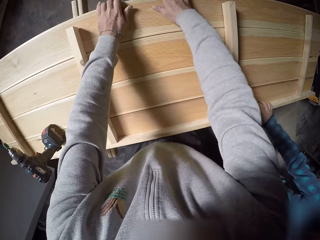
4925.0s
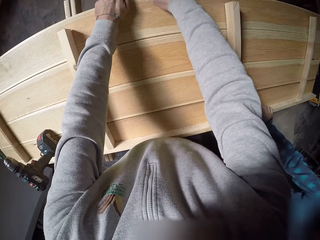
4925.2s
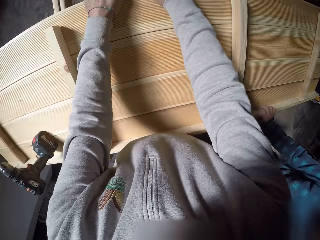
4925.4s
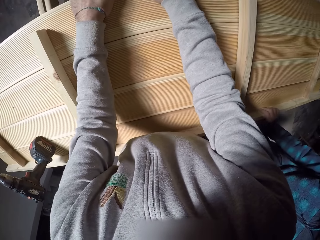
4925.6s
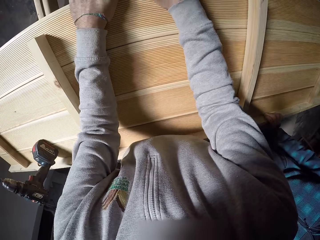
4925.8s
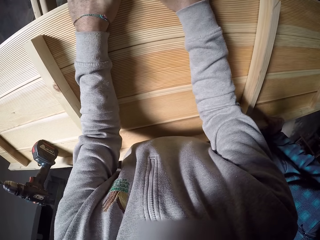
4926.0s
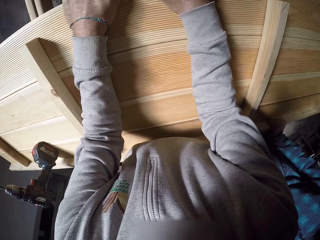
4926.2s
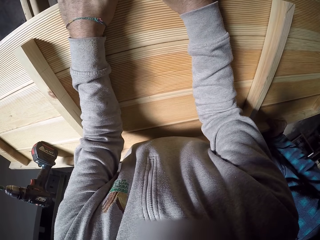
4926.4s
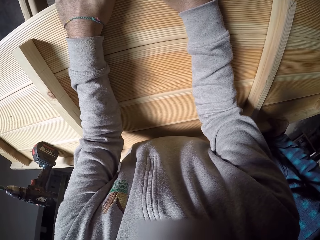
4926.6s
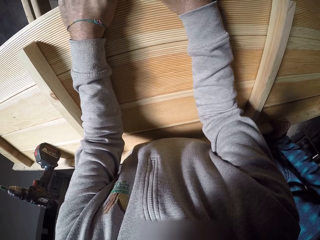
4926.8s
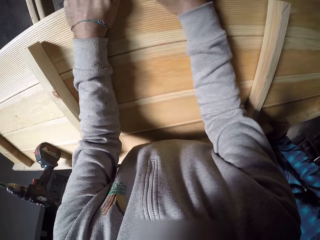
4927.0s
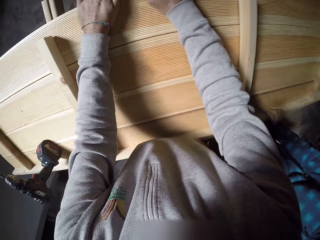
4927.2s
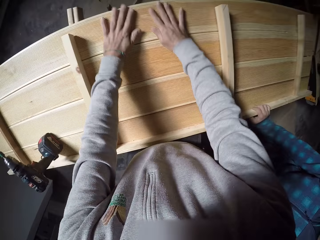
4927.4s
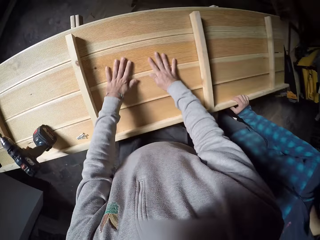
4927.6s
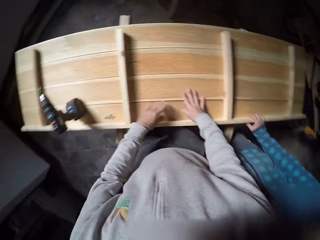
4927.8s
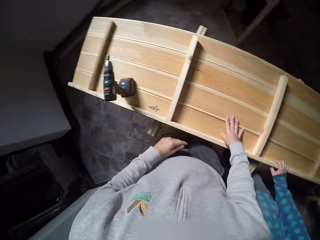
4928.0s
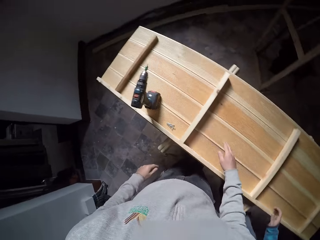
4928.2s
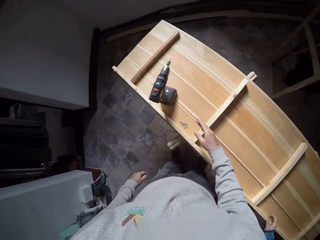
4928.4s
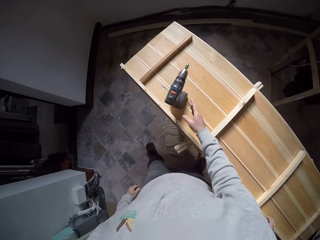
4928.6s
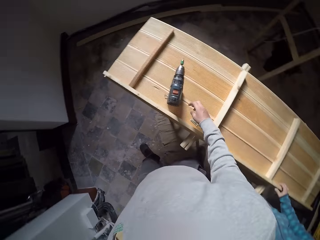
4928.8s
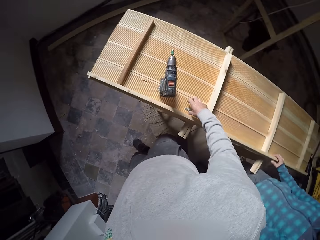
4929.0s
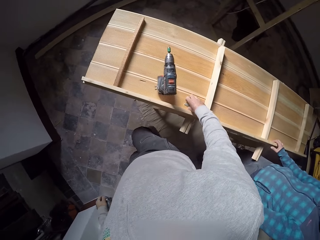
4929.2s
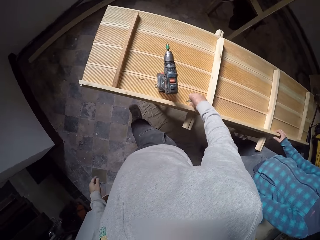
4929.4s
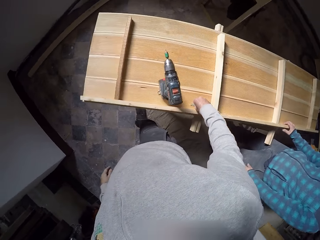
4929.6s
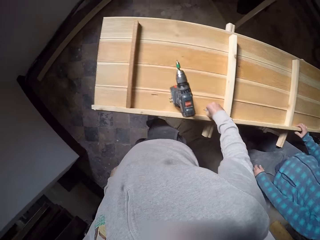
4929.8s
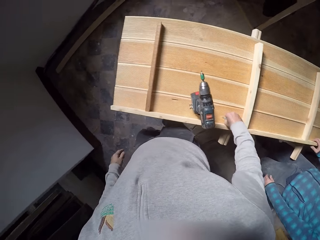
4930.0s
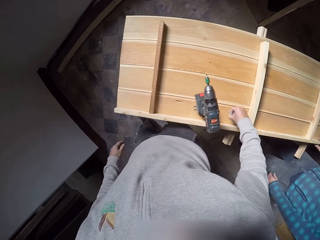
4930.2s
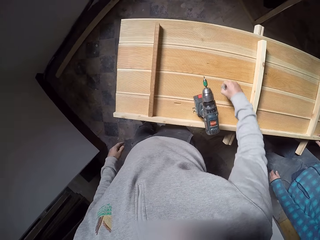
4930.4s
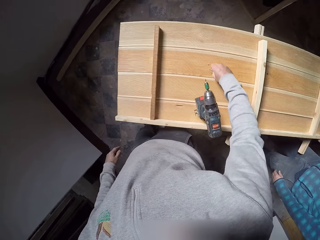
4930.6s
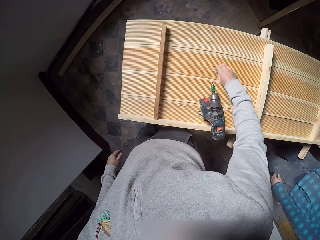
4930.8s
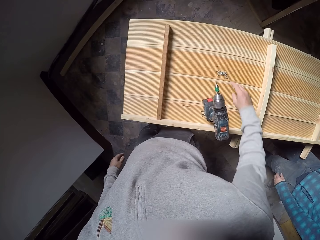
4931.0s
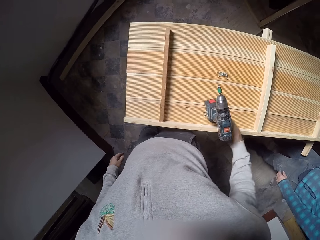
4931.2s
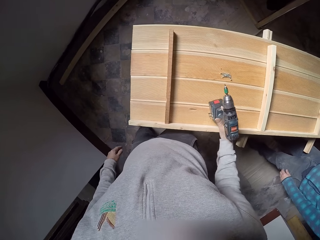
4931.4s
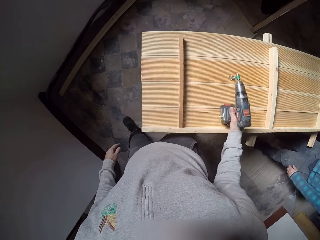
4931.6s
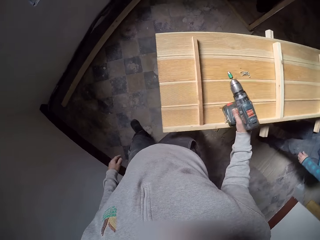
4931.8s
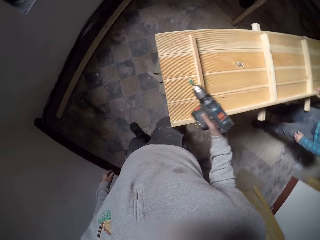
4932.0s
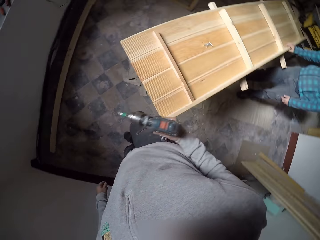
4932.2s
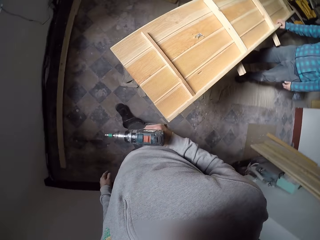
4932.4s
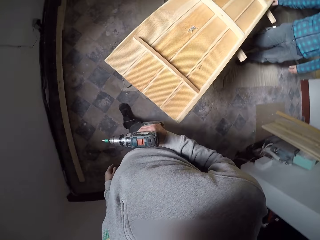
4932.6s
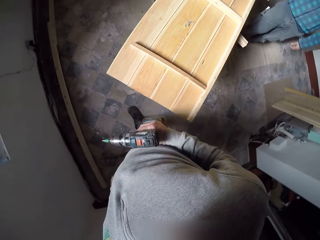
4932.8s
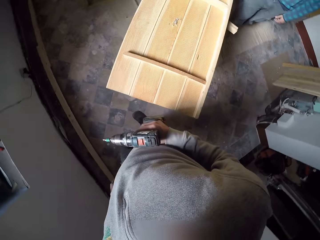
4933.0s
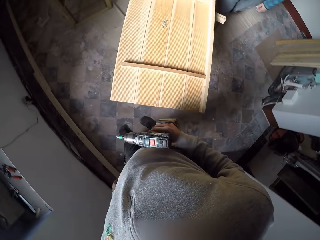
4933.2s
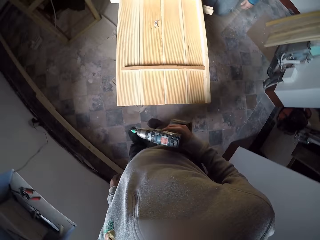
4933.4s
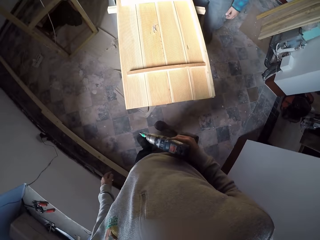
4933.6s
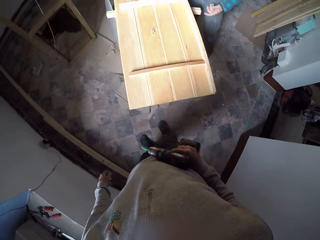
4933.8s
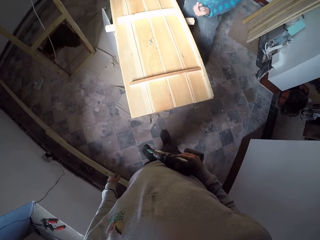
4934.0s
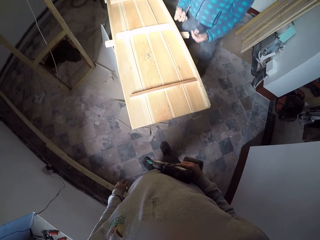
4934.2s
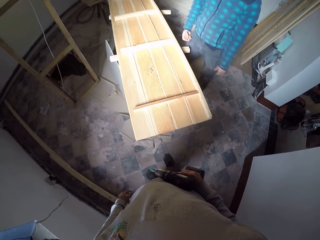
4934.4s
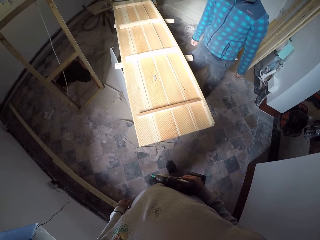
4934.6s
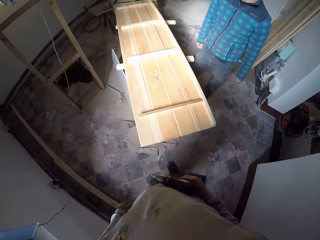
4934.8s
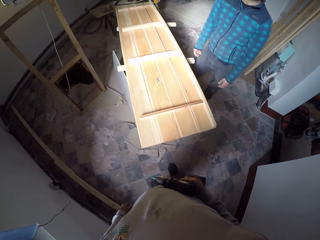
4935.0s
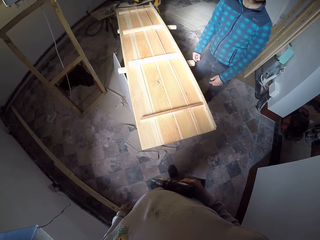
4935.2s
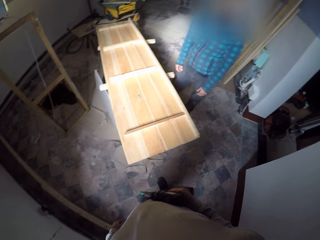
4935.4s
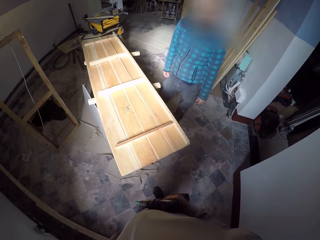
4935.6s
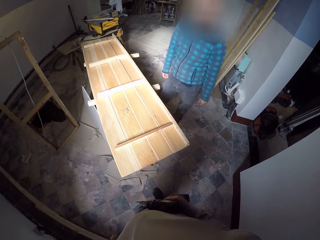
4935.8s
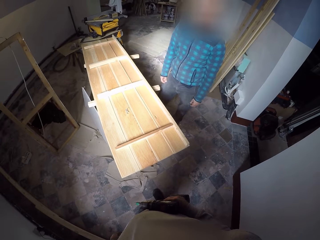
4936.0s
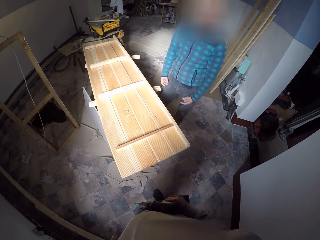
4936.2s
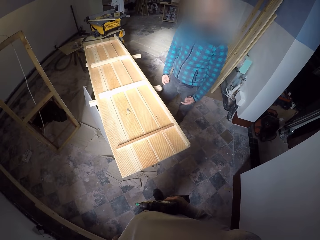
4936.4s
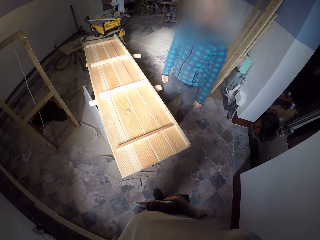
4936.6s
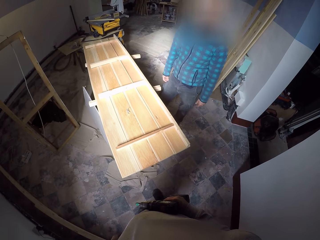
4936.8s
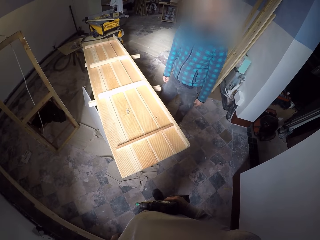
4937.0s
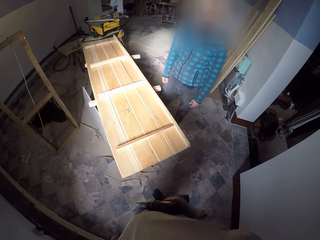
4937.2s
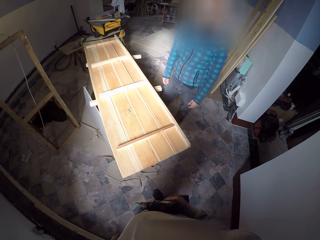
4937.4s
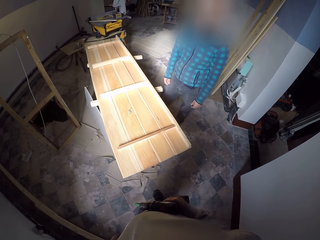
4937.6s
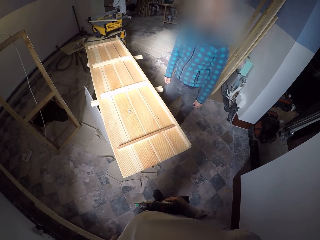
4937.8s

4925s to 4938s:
The camera wearer holds the wood frame with his right hand. He rests on the wood frame. He converses with a man. He moves the screws on the wood frame with his right hand. He takes the impact driver on the wood frame with his right hand. He walks around the workshop. The man interacts with the camera wearer. The camera wearer converses with the man.

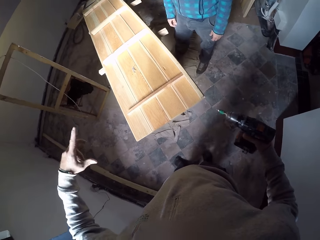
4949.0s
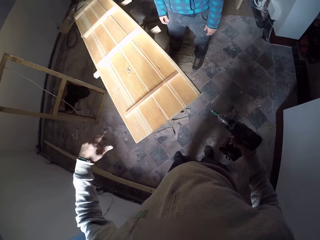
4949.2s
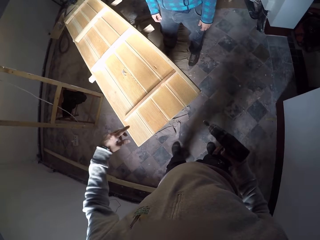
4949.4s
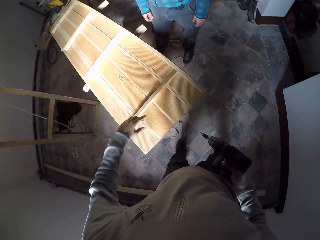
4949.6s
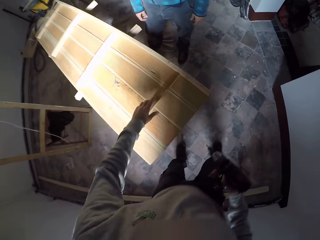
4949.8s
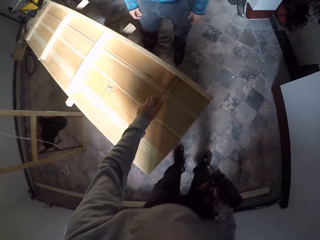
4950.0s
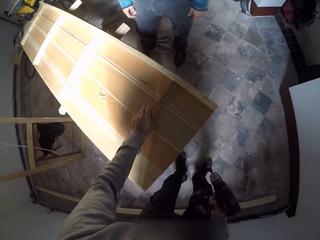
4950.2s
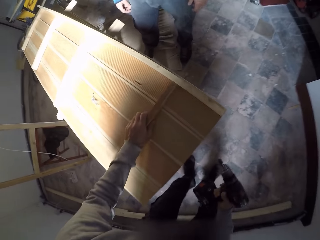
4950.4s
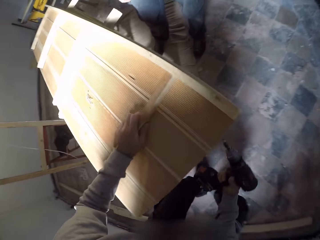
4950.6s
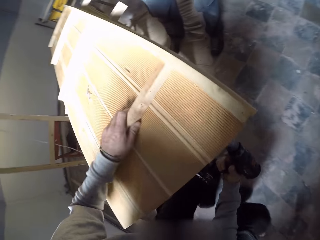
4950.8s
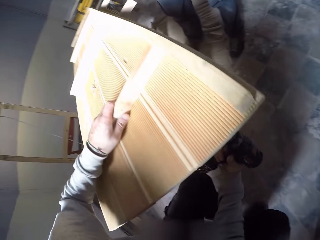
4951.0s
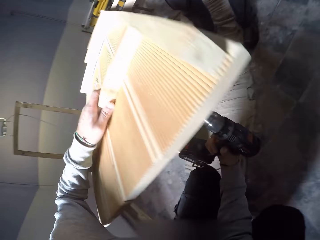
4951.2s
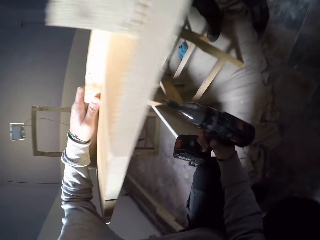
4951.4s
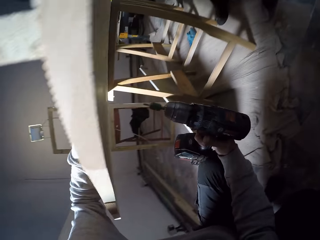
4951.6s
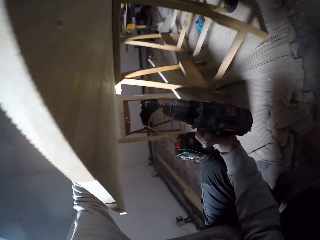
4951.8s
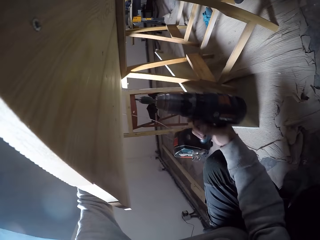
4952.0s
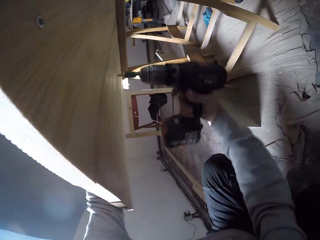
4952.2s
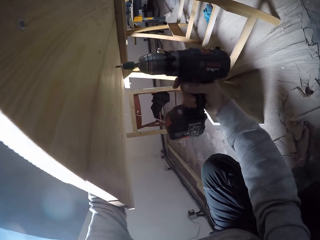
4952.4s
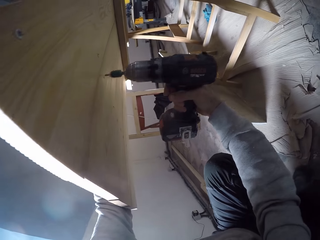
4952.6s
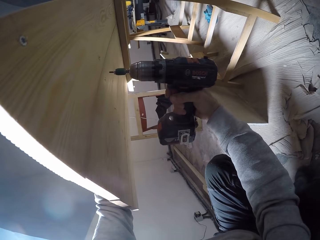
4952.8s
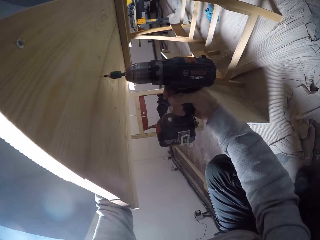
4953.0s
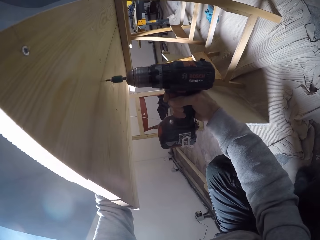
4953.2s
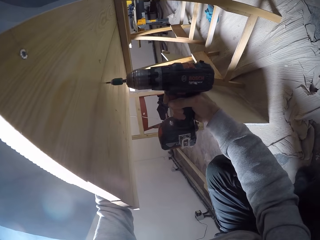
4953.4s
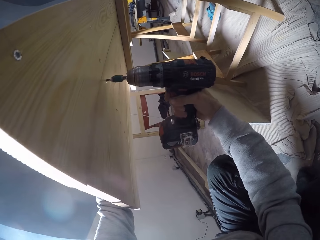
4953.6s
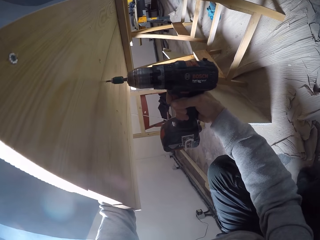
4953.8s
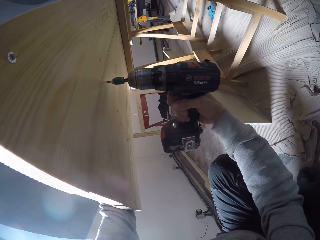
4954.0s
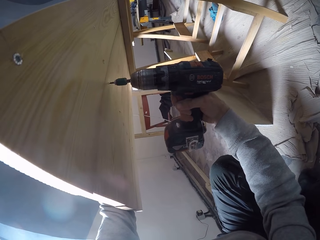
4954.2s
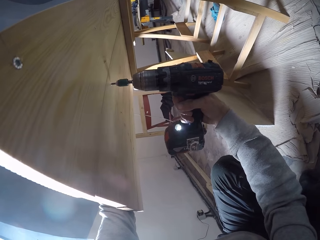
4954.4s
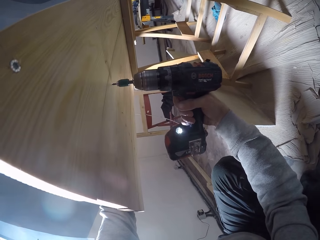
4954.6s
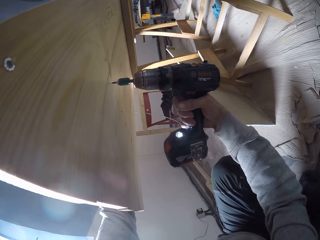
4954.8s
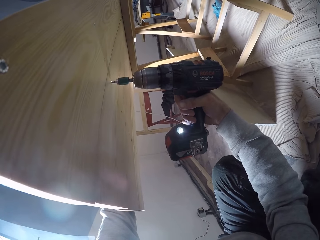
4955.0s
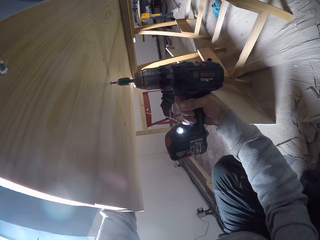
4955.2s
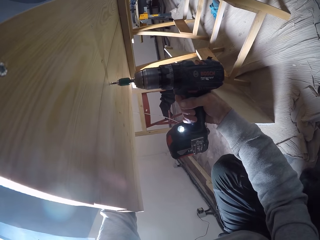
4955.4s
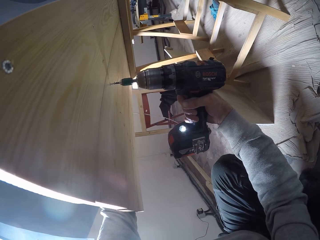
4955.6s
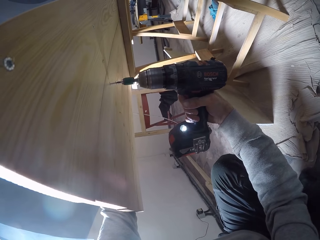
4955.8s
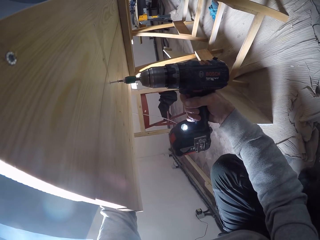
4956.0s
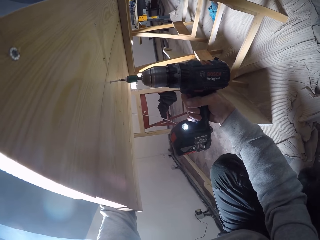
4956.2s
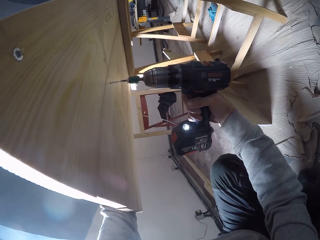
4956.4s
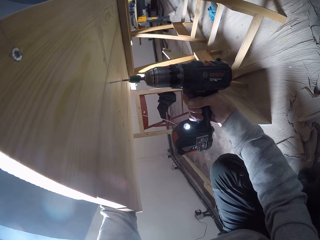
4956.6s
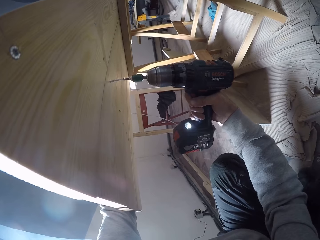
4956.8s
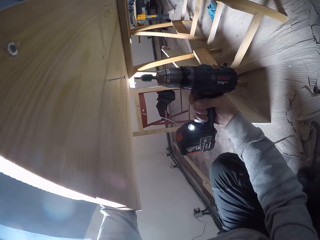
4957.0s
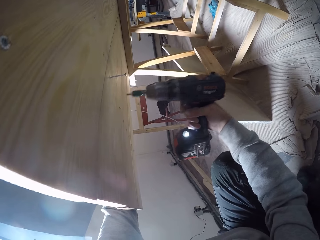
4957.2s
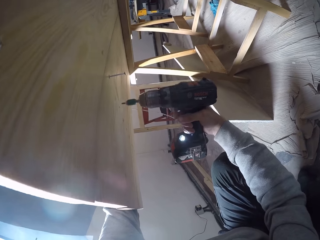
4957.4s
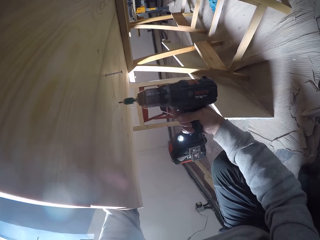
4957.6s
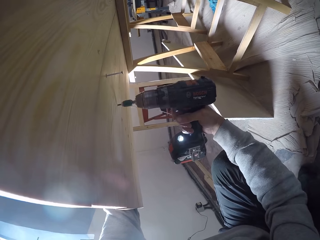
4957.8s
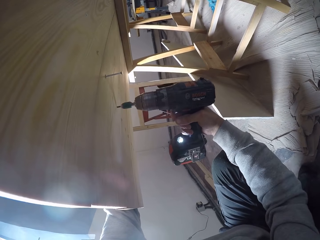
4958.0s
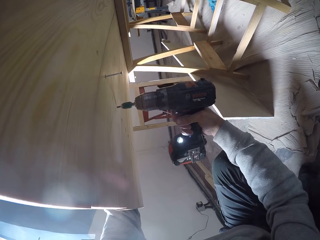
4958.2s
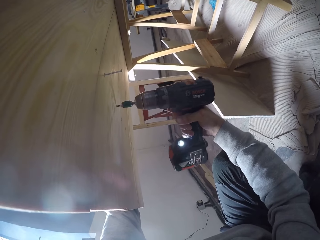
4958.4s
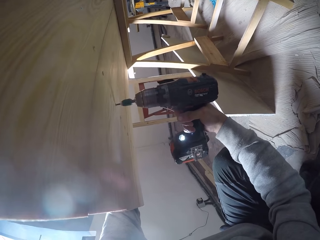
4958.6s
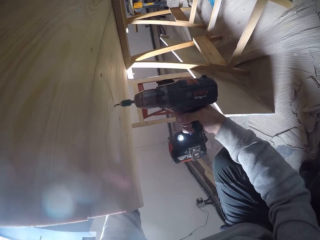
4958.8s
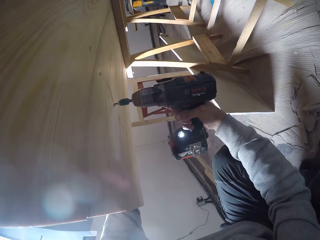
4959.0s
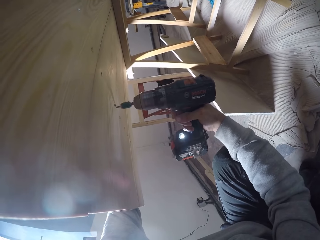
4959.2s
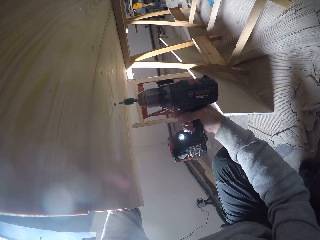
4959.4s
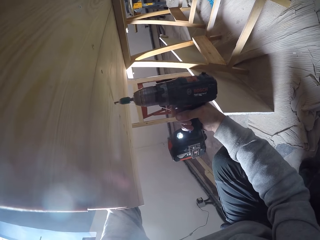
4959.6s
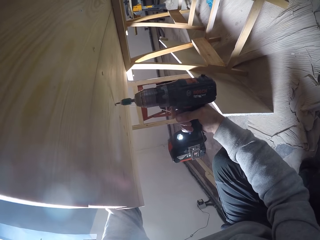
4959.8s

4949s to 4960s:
The camera wearer touches the wood frame with his left hand. He holds the wood. He bends down. He unscrews the screw from the wood frame with the impact driver in his right hand. He unscrews the screw from the wood frame with the impact driver in his right hand again.
